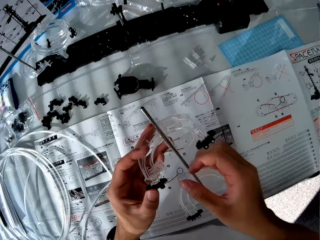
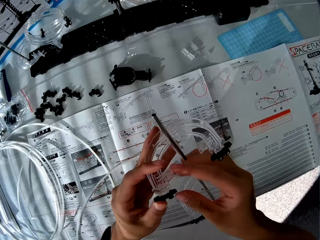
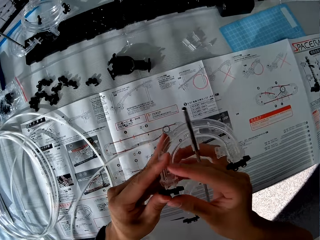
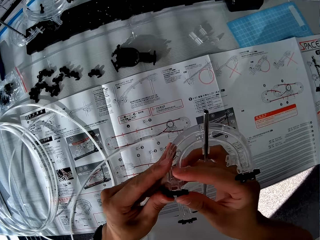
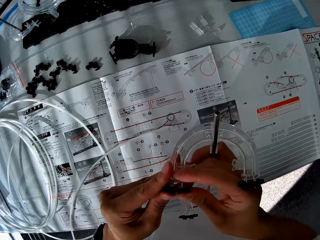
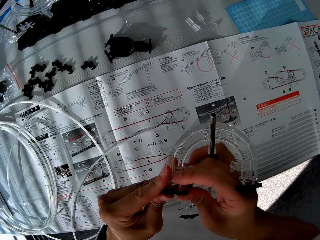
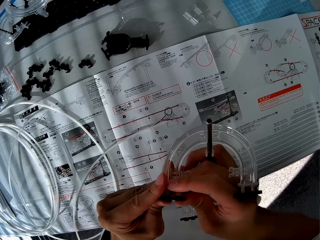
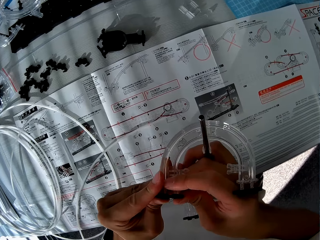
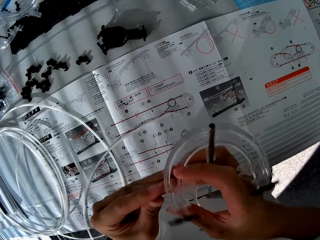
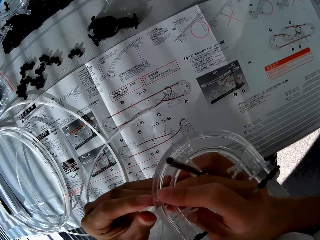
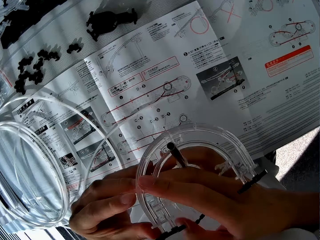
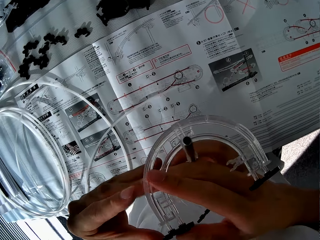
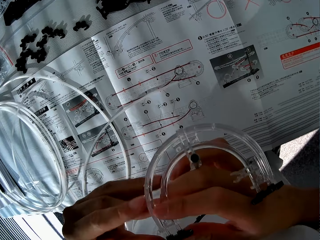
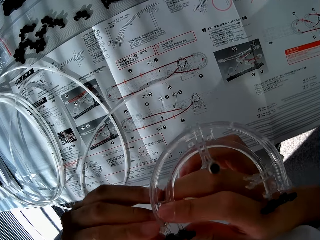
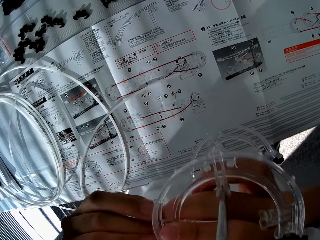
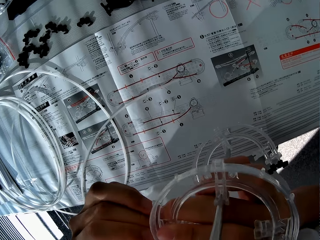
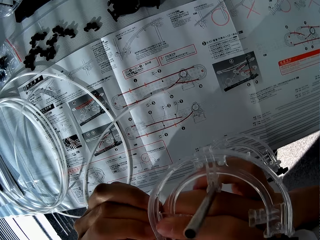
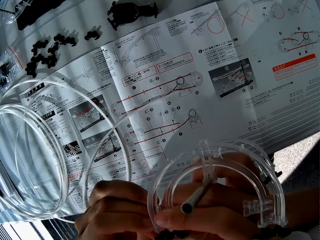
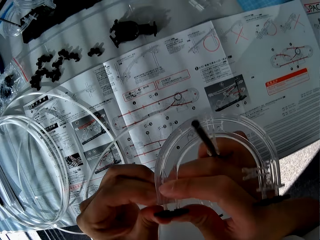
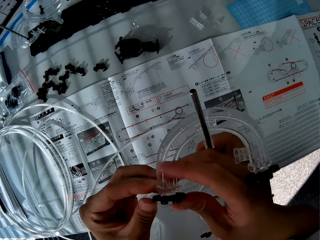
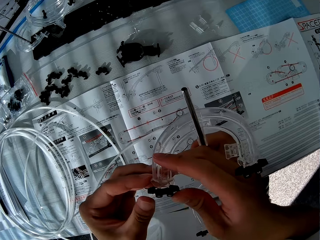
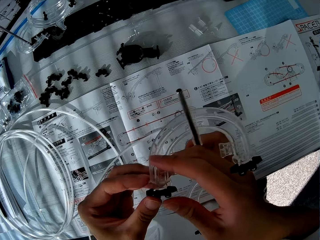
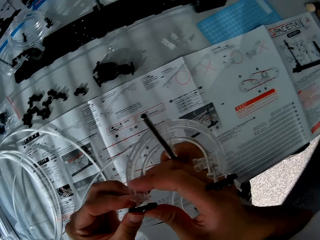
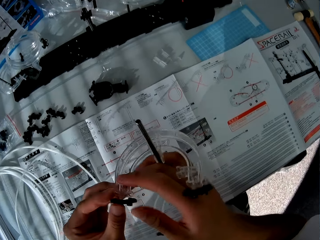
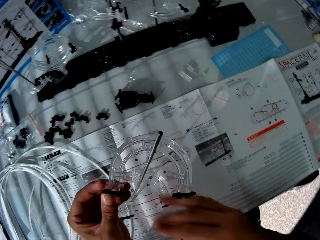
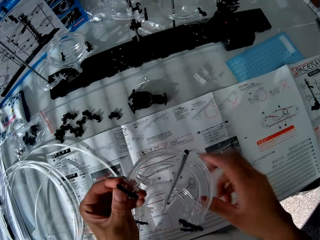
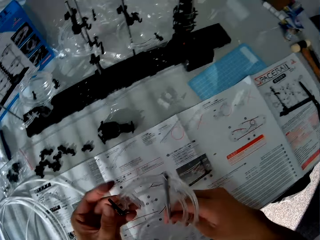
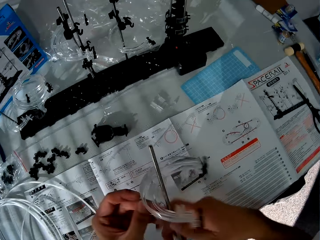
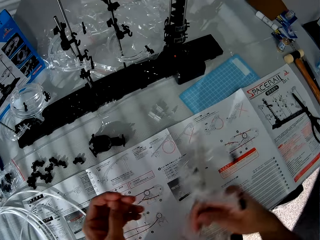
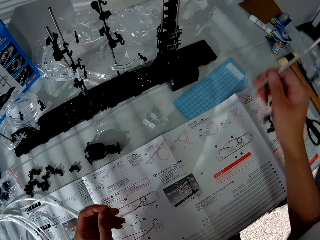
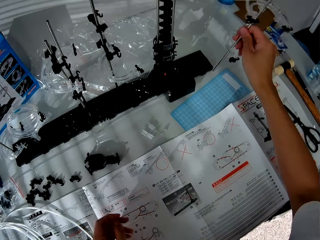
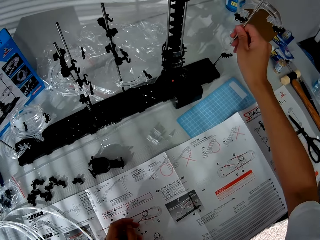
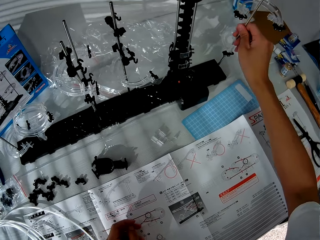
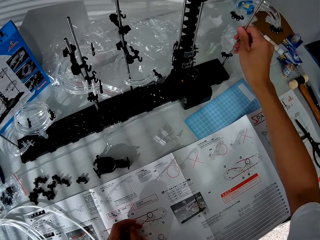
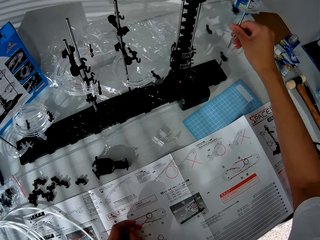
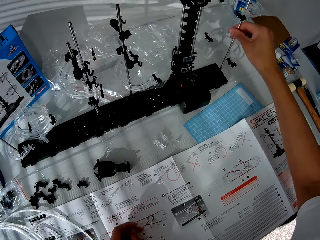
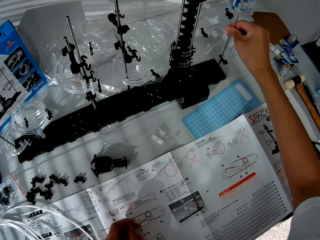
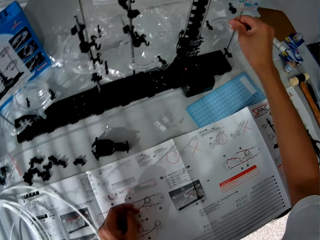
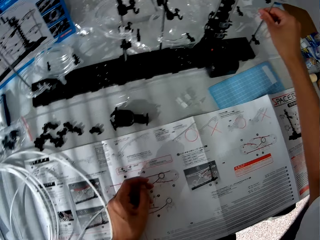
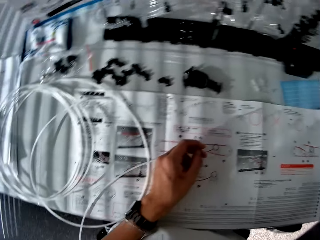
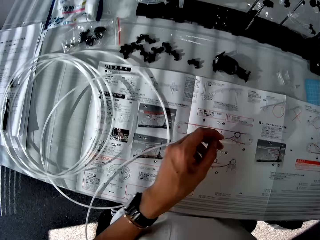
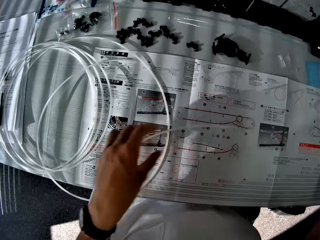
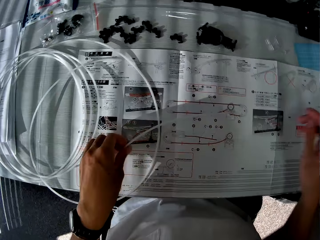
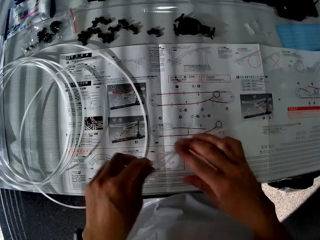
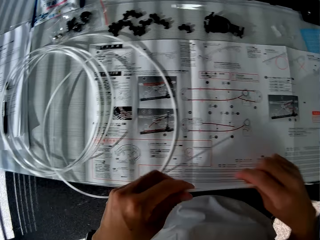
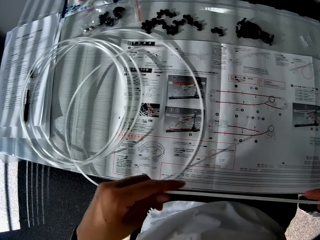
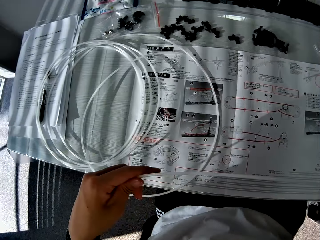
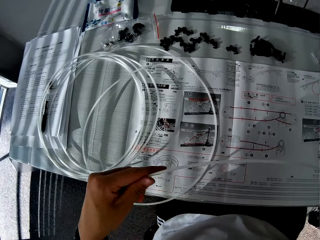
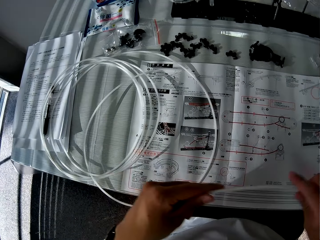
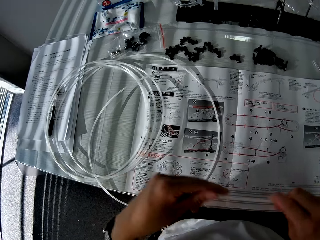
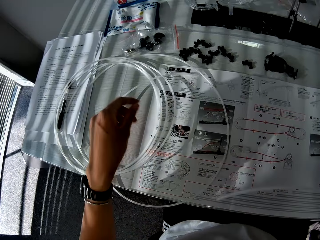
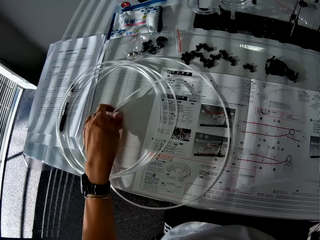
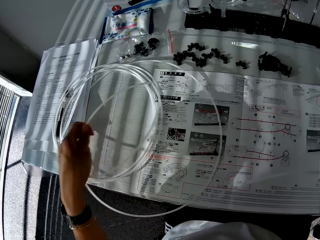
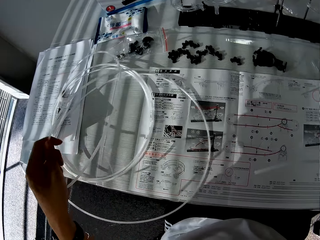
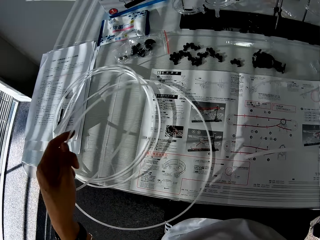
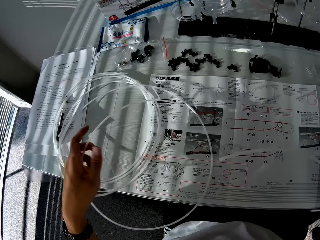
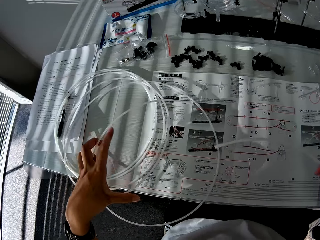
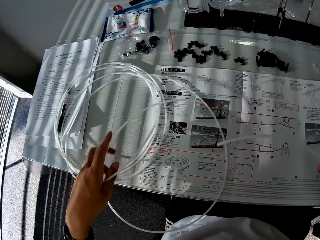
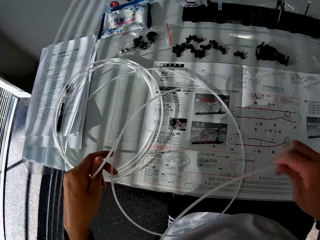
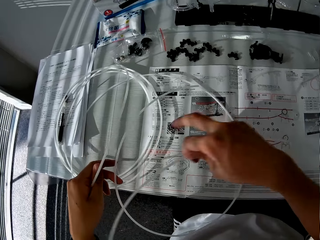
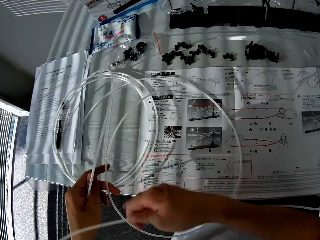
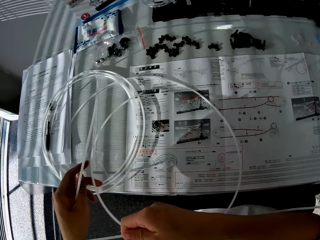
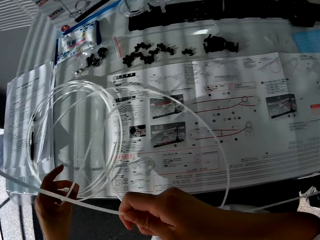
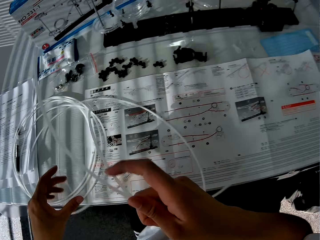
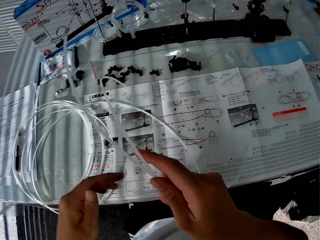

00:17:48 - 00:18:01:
The camera wearer puts the shaft on the table. They press the part of the space rail to the corner part. They put the shaft on the base. They pick up a standard rail from the table. They straighten the standard rail. They pick up a standard rail from the table.

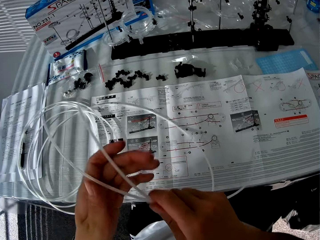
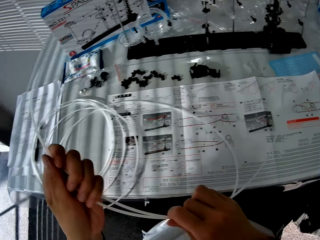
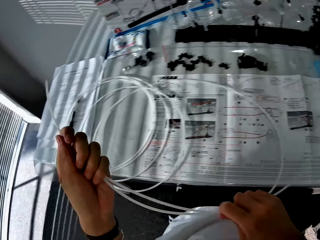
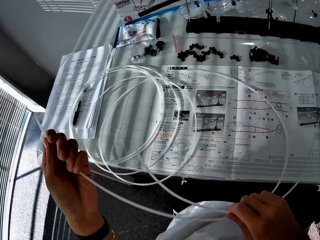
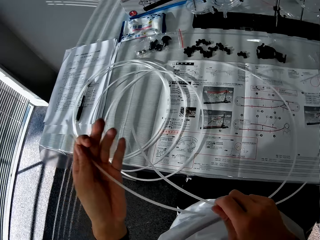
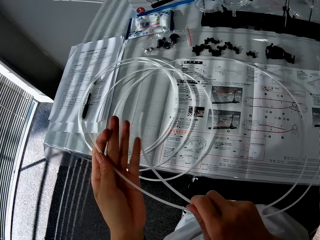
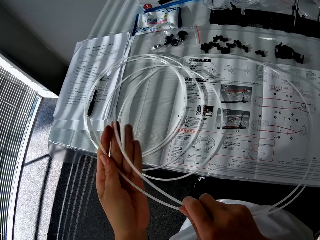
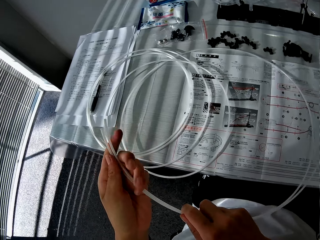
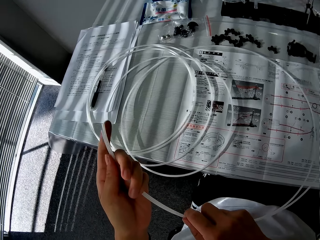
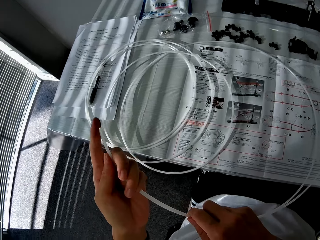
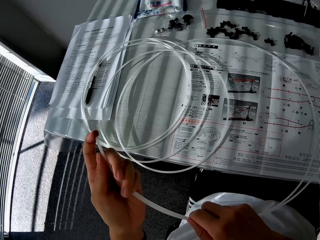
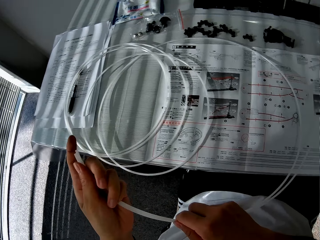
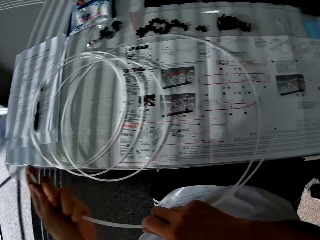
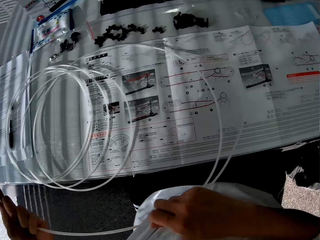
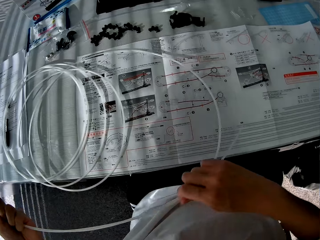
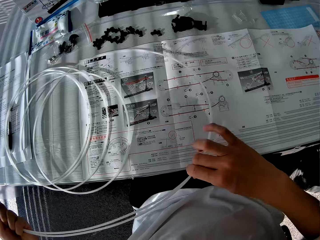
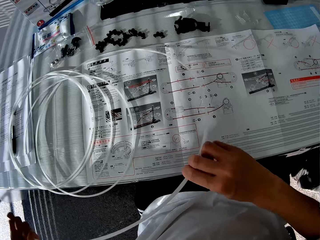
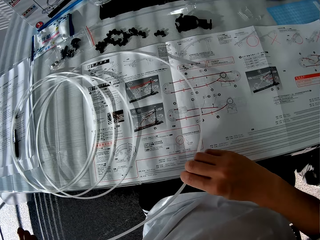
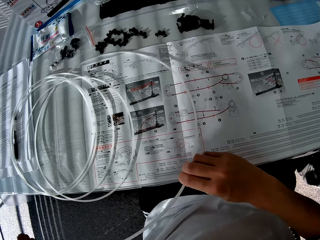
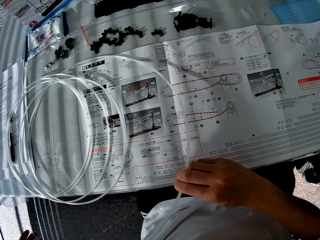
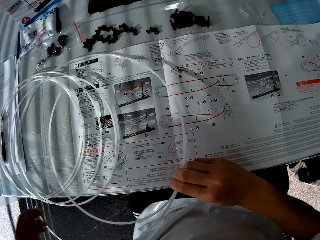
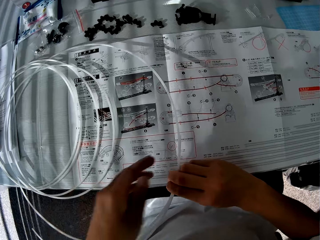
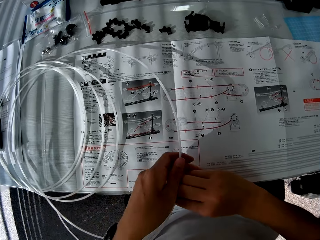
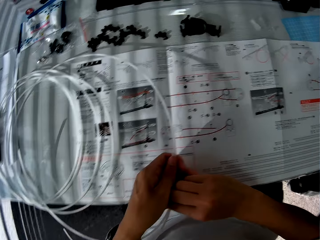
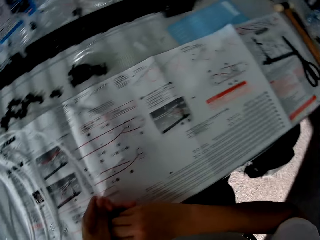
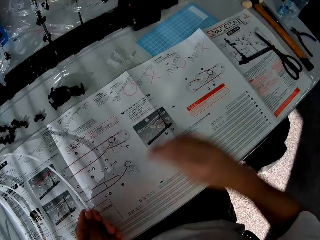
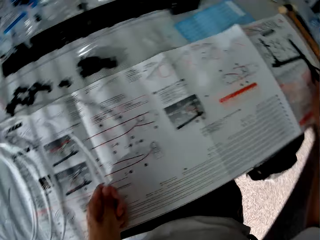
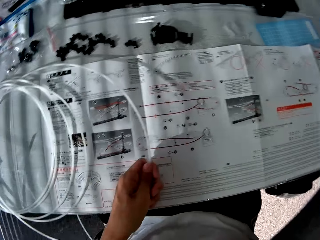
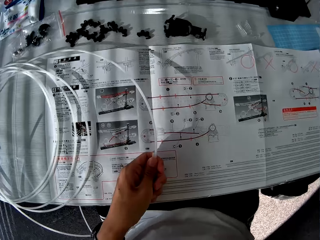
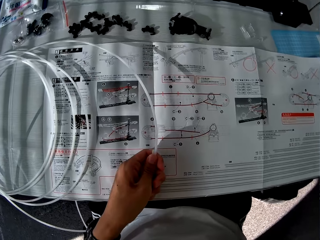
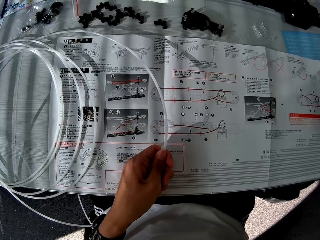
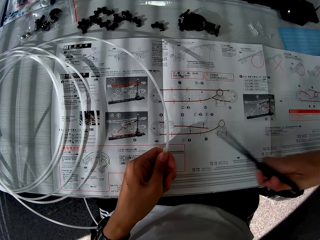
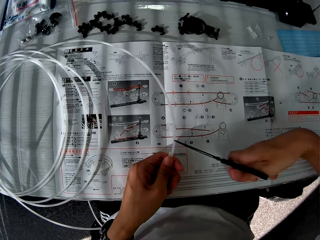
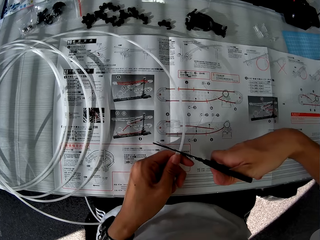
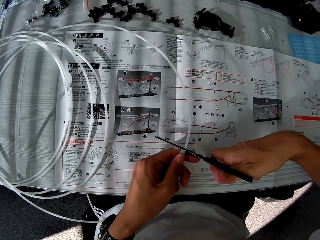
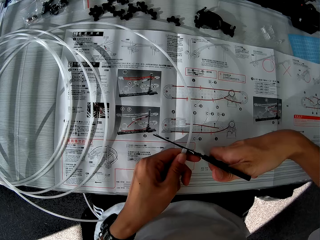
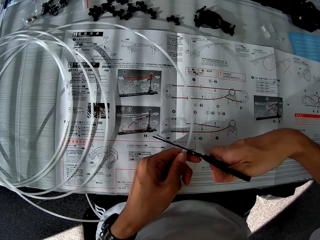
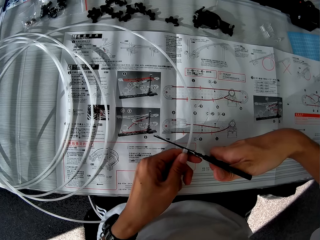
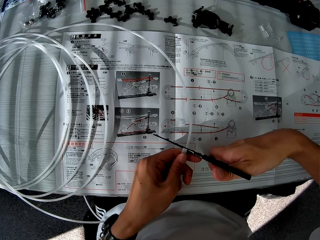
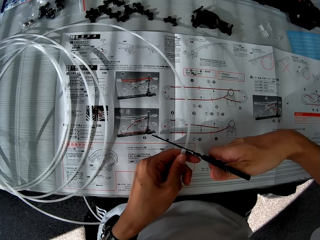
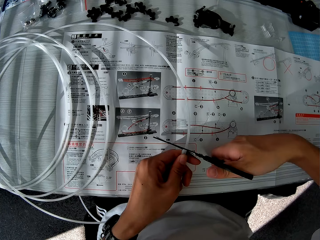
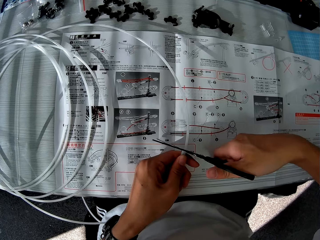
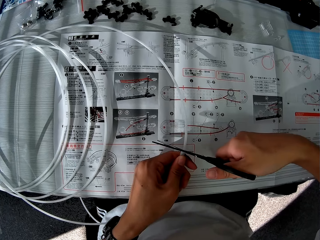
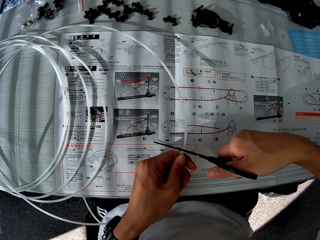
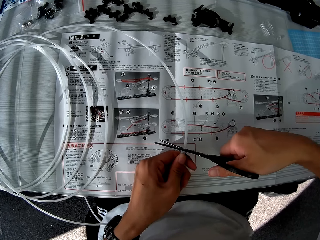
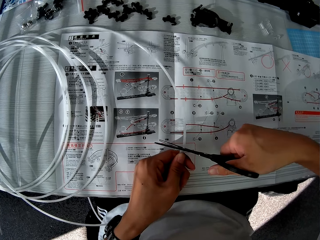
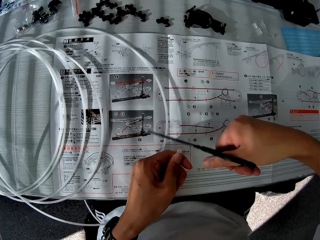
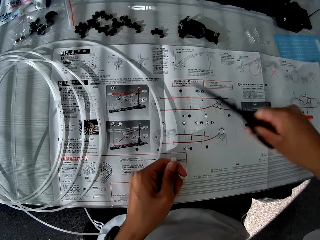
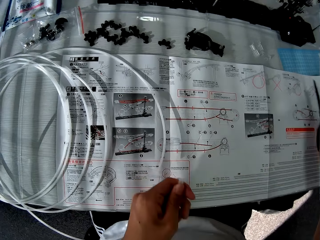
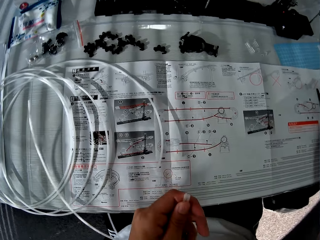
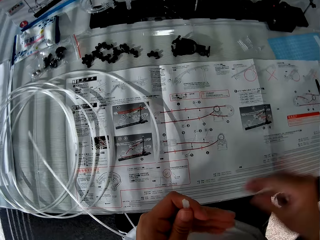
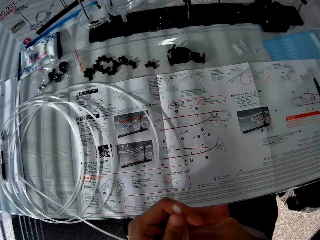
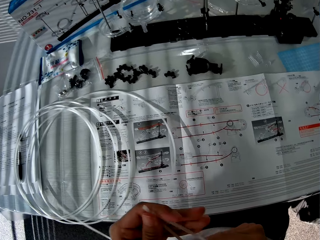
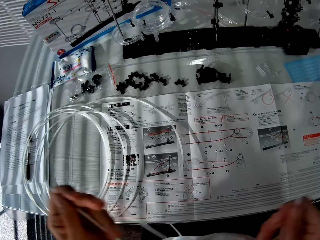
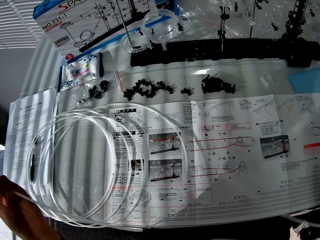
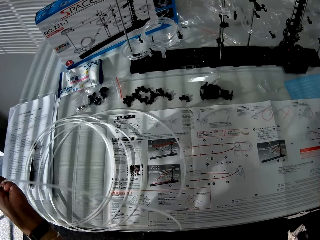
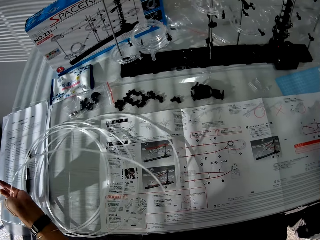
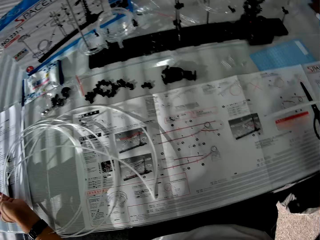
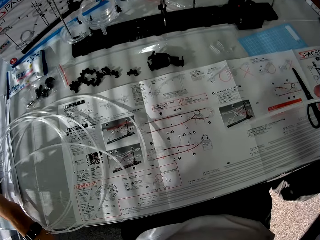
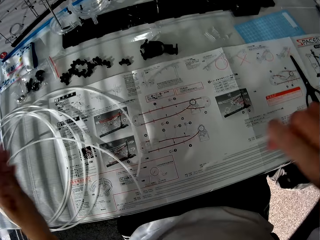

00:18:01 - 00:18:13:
The camera wearer connects the two standard rails. They pick up scissors from the table. They cut the standard rail with the scissors. They put the scissors on the table. They put one part of the standard rail on the table.
